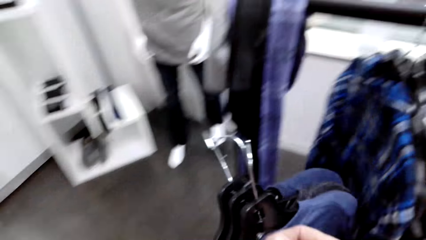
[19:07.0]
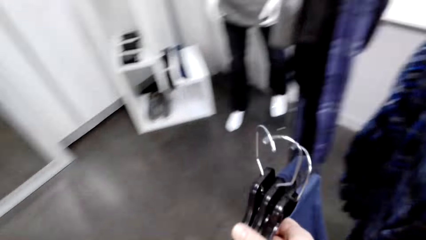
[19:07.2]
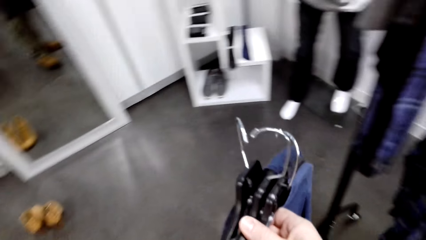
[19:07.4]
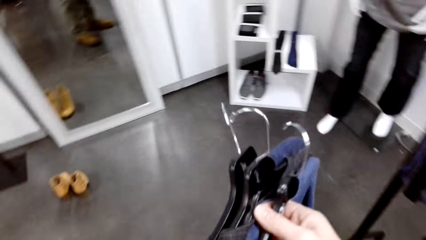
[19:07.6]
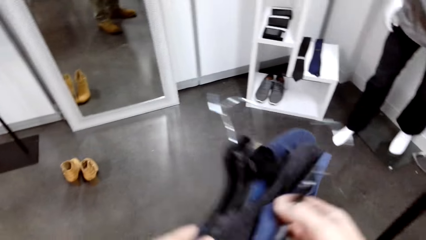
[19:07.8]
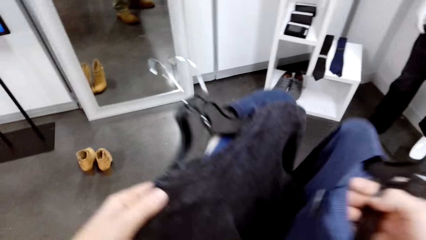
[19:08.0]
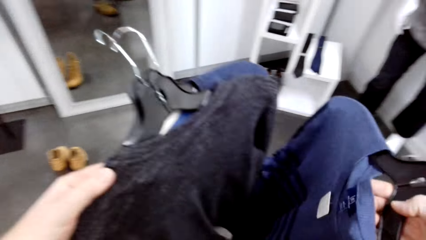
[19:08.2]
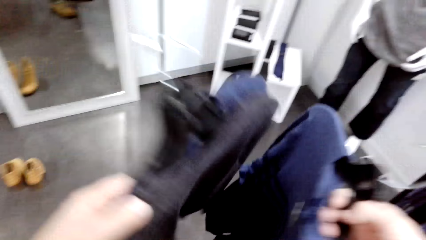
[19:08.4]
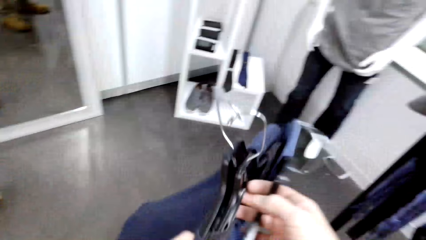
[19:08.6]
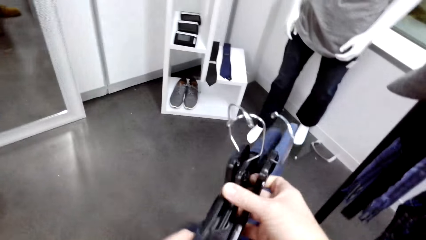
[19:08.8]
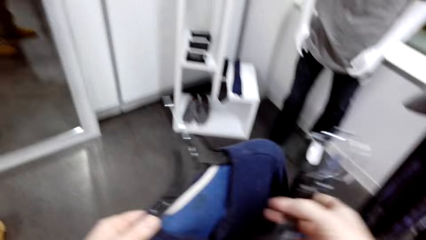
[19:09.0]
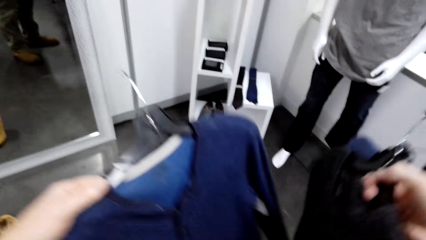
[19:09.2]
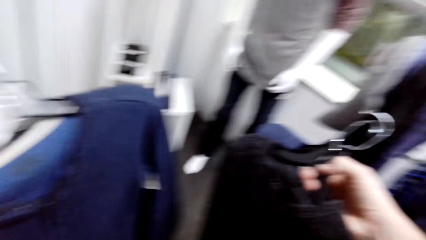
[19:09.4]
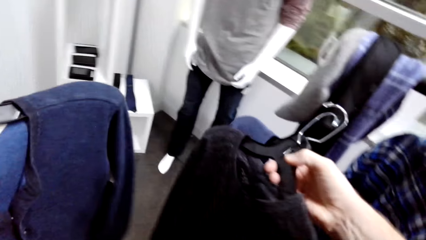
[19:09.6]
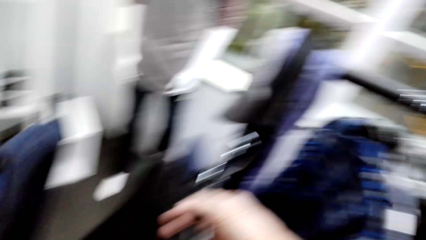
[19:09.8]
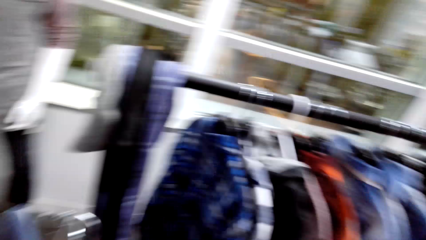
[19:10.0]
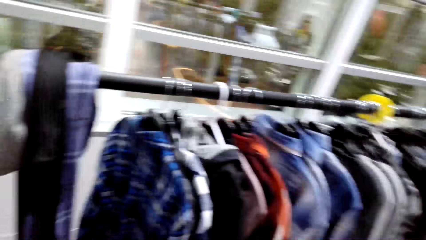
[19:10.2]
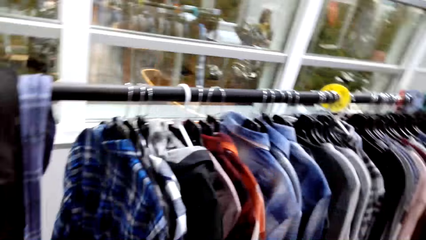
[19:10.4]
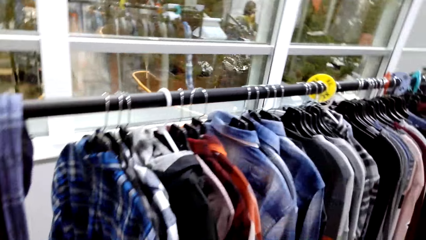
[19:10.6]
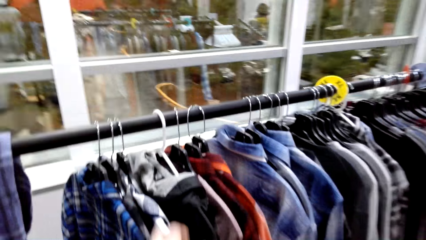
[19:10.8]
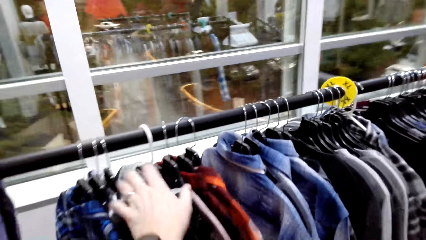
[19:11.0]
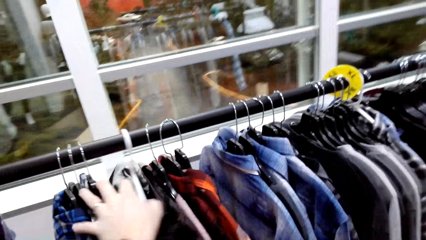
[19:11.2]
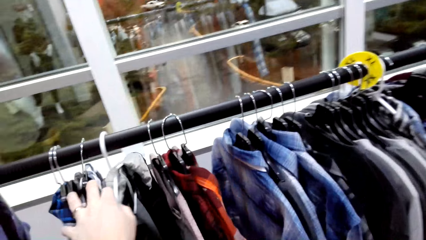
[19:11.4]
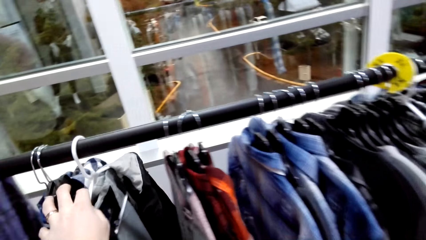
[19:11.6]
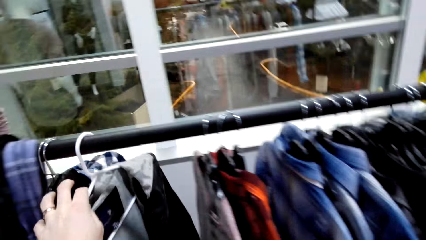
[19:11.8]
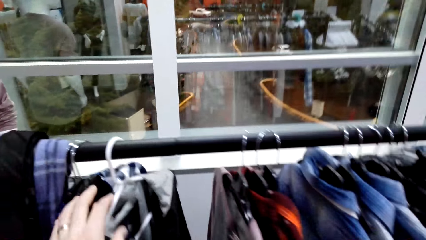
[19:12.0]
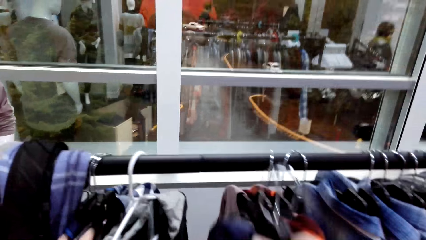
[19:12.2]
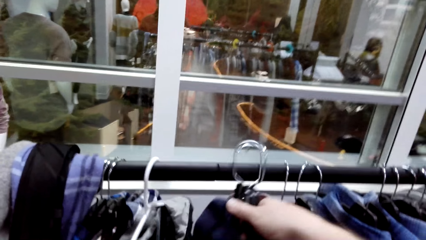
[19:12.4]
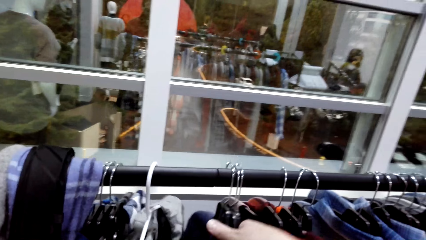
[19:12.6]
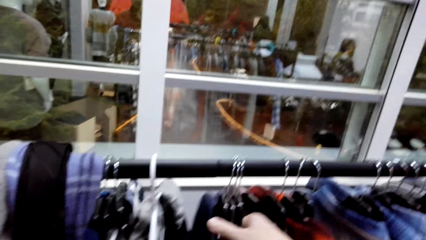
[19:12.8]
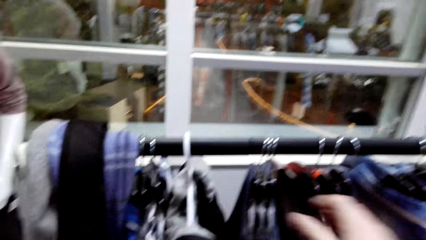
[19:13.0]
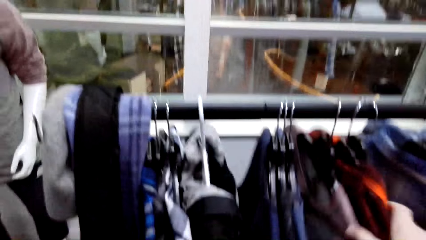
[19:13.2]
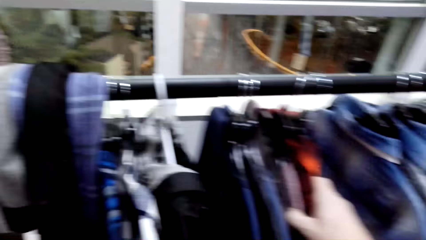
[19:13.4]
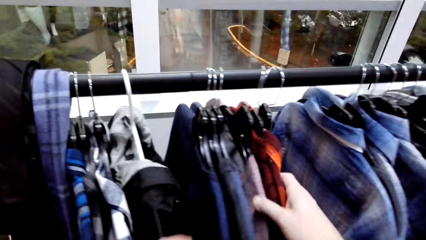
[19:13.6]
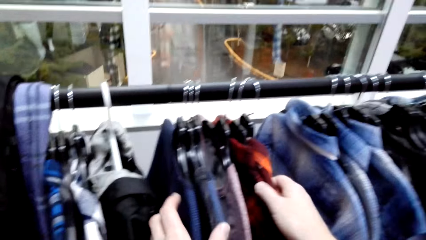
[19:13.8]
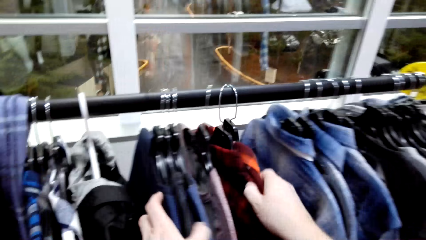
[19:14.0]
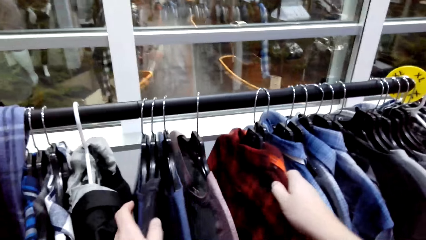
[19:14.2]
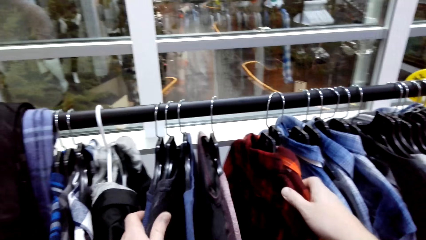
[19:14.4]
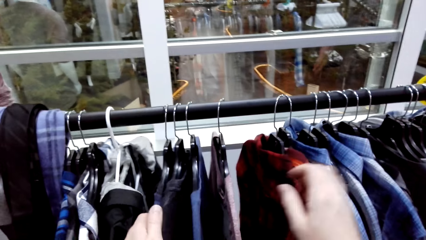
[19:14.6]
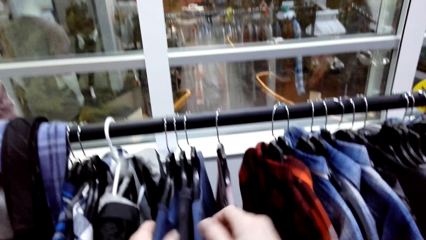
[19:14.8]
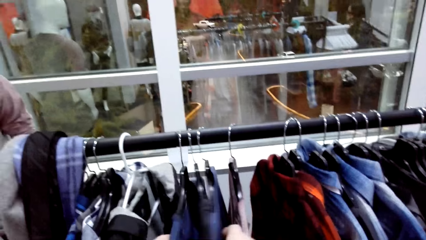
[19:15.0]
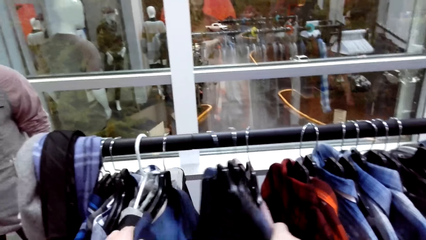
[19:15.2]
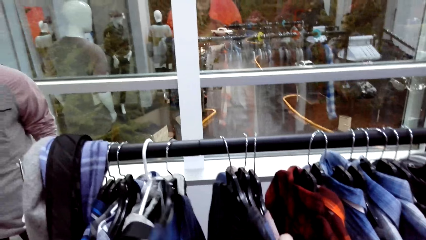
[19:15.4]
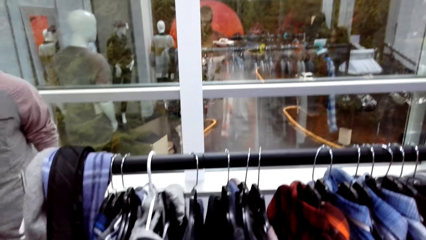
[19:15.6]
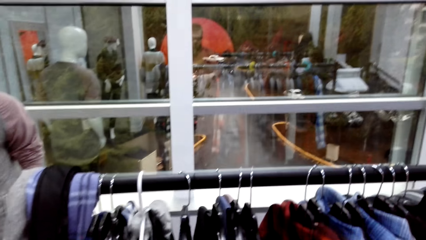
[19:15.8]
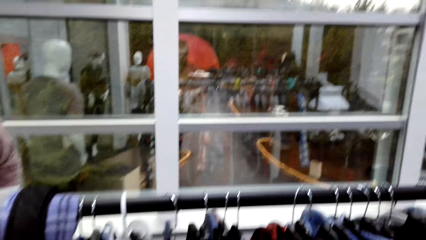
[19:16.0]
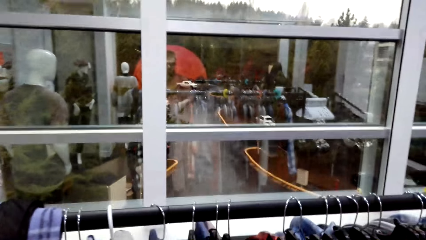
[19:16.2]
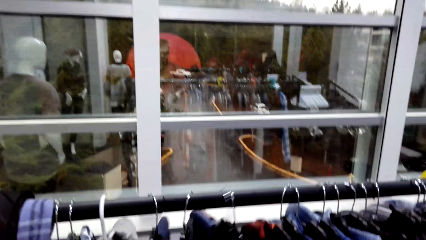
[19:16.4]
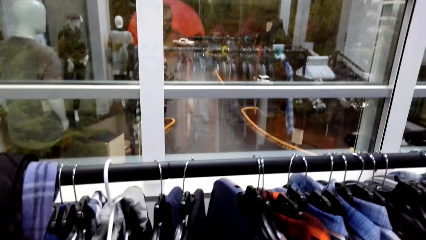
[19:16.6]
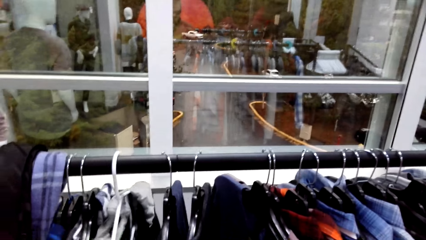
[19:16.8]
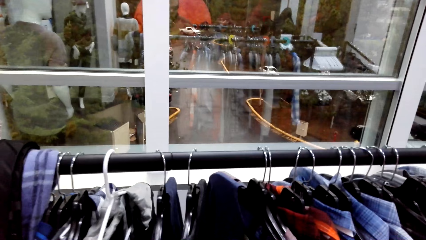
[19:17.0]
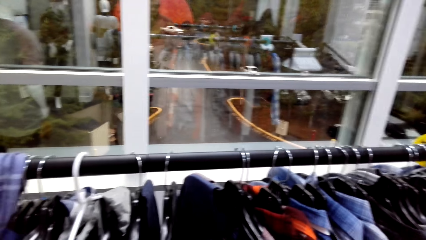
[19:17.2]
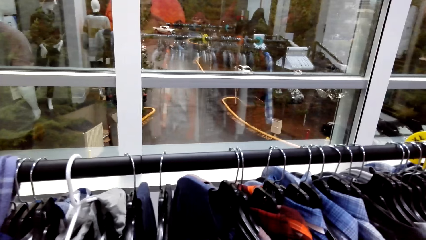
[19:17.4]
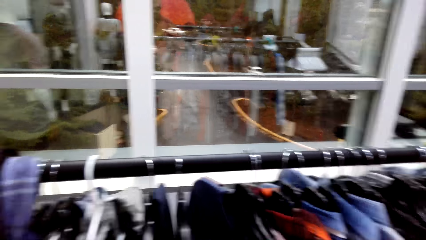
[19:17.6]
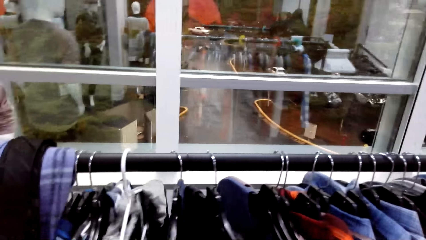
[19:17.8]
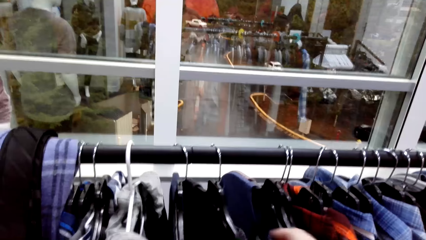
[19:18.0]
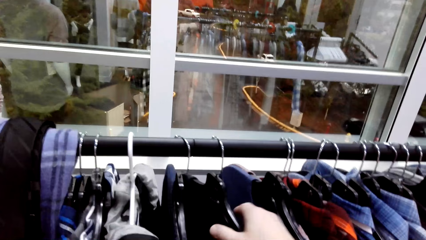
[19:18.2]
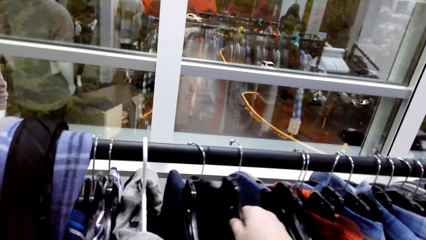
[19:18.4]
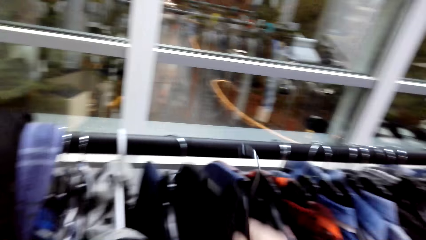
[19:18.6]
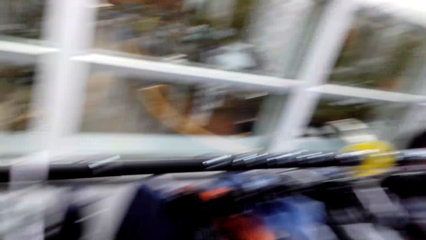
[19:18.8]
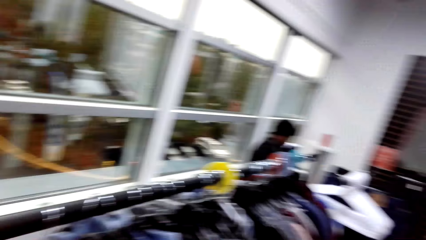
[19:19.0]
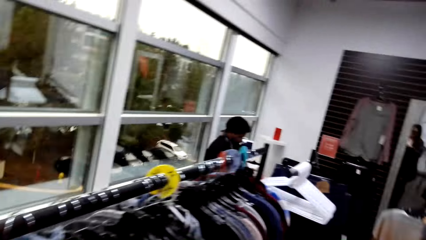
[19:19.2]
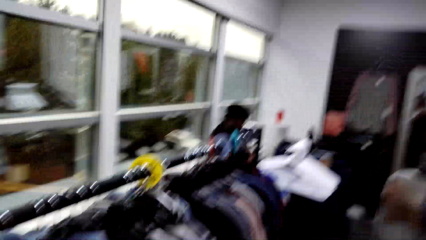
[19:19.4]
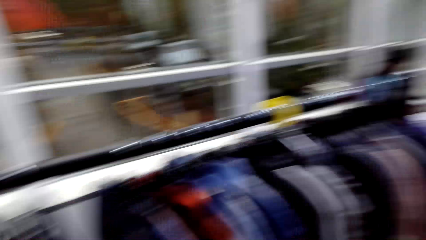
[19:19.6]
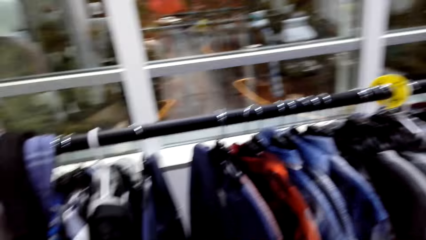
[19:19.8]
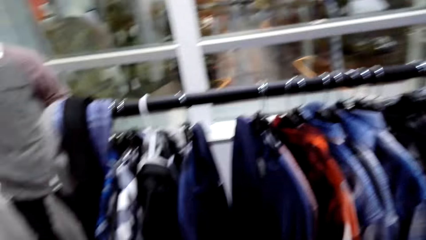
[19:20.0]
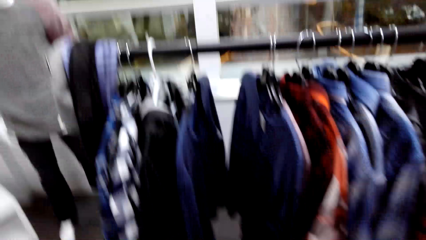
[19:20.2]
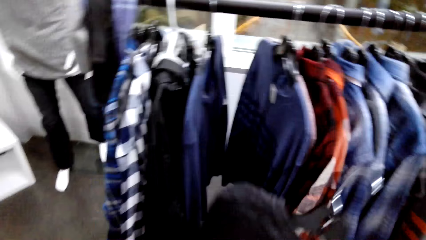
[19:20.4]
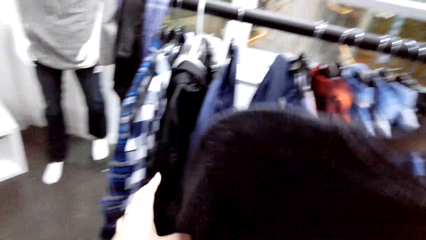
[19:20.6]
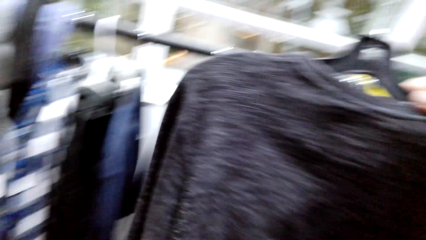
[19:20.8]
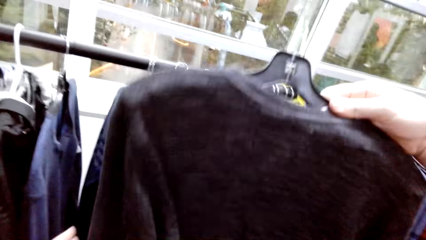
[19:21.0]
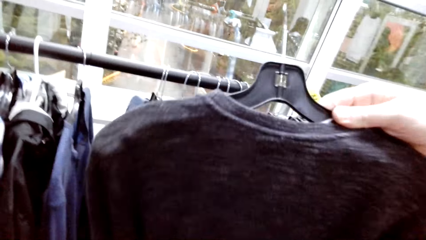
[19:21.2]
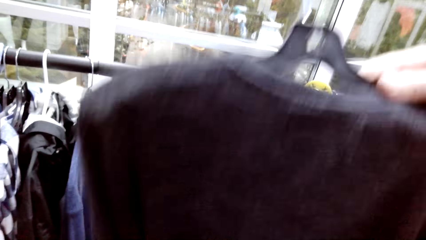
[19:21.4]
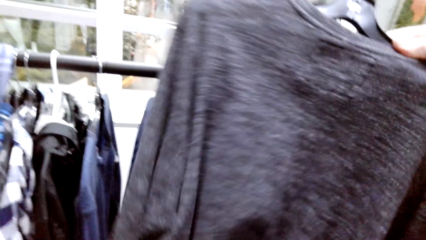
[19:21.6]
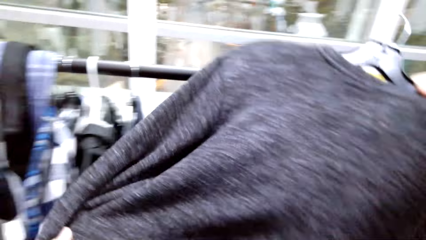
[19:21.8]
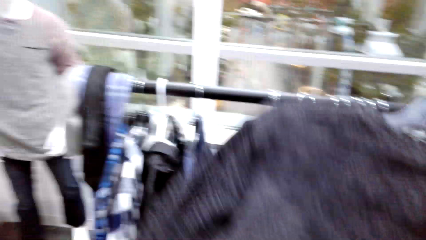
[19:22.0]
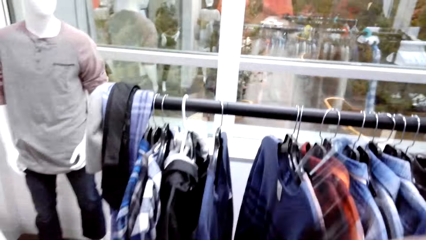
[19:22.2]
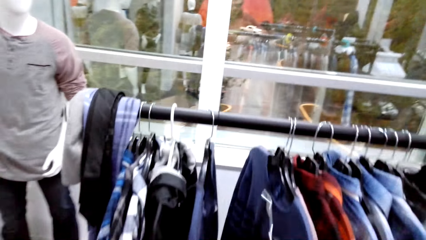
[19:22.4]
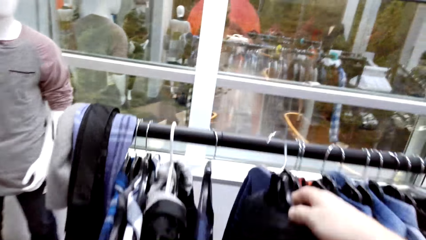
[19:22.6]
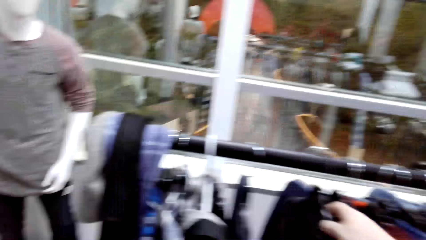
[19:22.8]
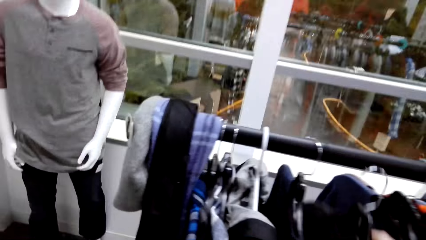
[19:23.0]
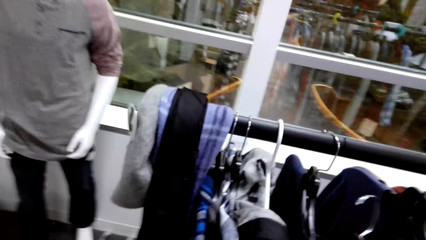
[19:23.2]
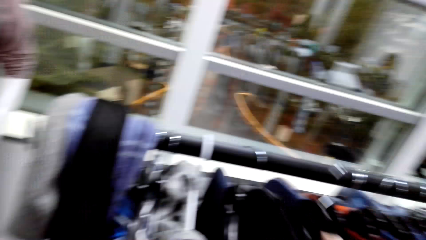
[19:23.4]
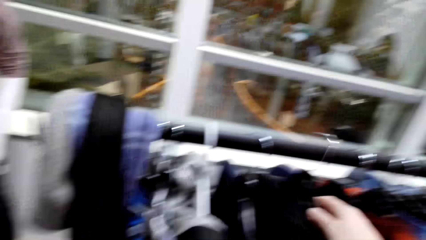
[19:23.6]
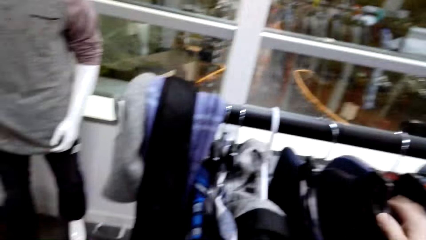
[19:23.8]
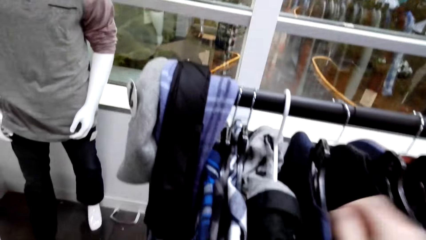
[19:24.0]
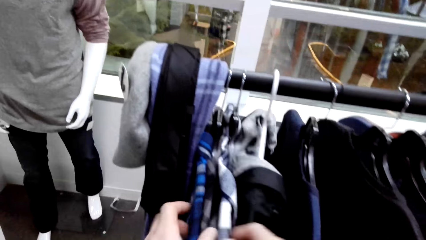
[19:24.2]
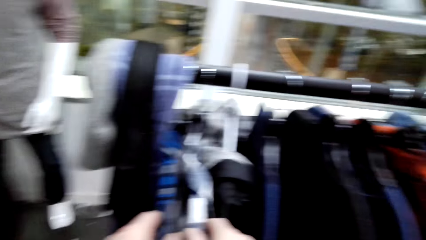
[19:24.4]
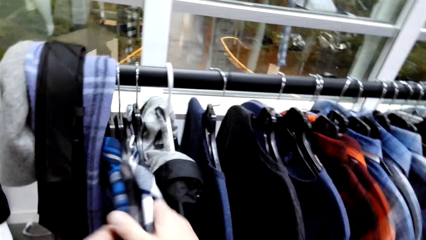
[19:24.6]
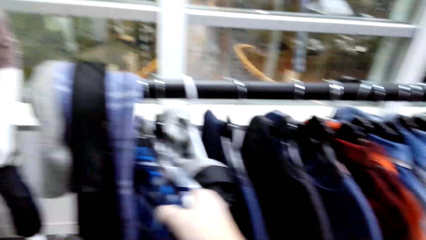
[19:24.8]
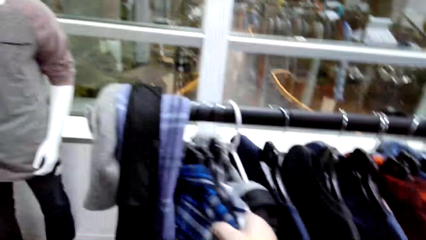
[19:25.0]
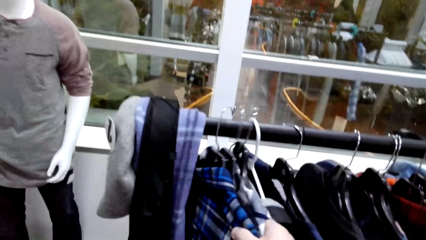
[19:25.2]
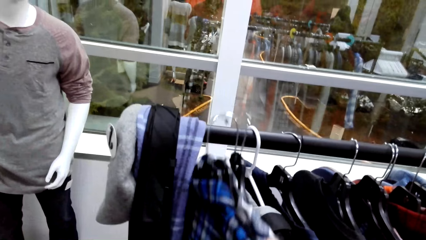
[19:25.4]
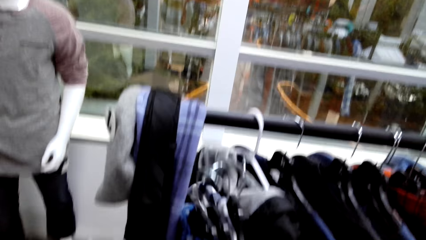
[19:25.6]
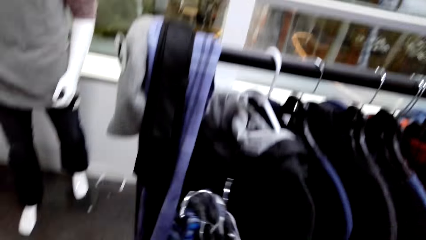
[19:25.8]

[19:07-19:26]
The camera wearer walks around. They move the shirts on the hanger. They hang the shirt on the hanger. They move the shirts on the hanger. They sort the shirt. They unhang the shirt. They hang the shirt. They unhang the shirts.
